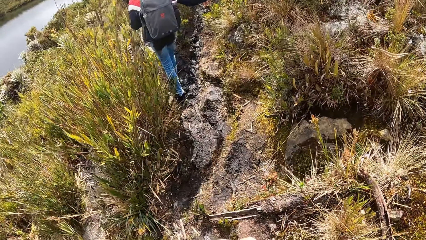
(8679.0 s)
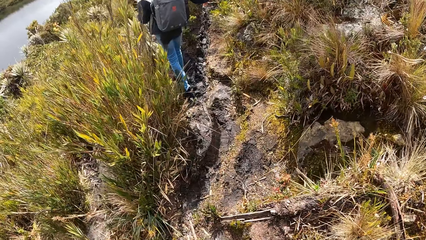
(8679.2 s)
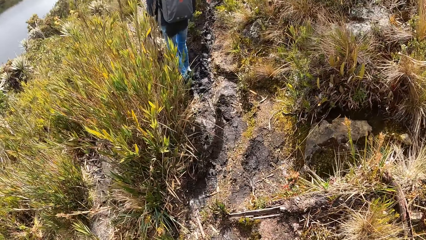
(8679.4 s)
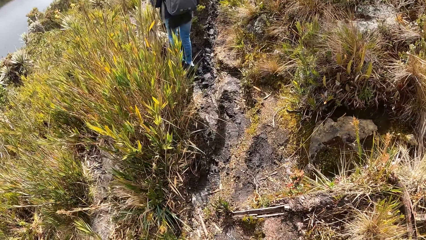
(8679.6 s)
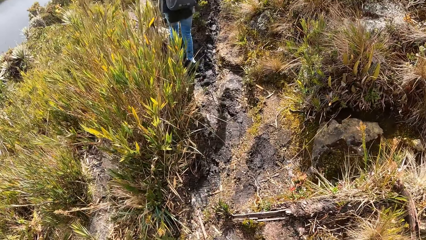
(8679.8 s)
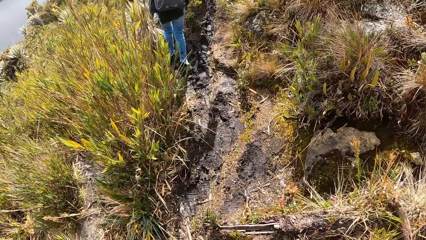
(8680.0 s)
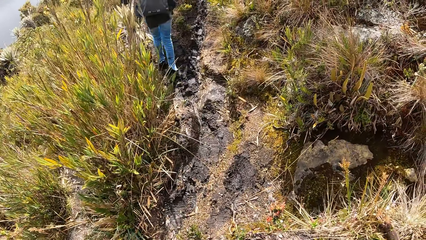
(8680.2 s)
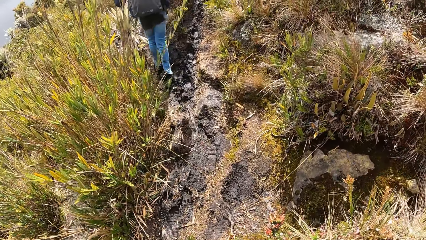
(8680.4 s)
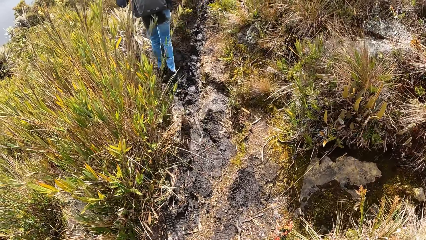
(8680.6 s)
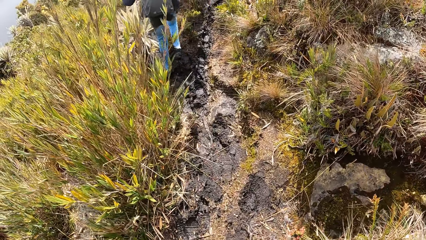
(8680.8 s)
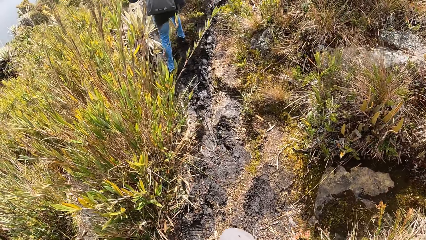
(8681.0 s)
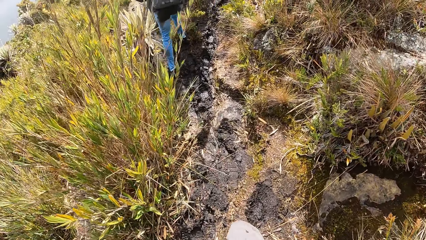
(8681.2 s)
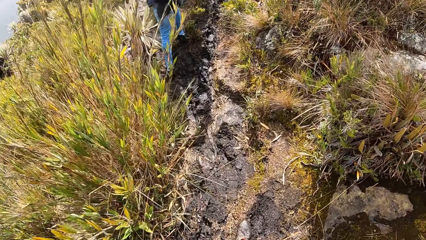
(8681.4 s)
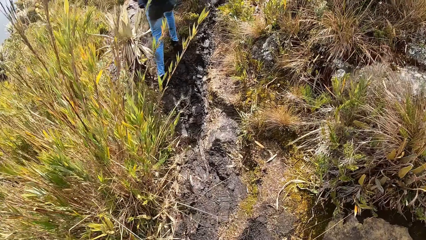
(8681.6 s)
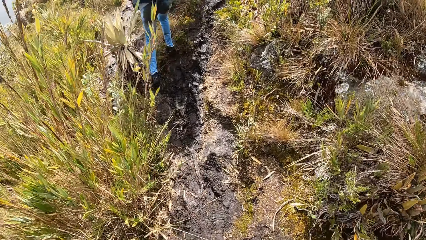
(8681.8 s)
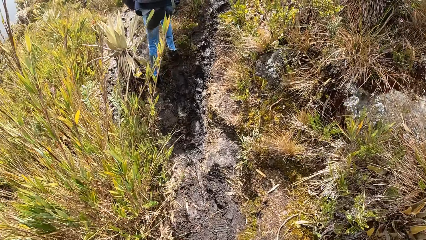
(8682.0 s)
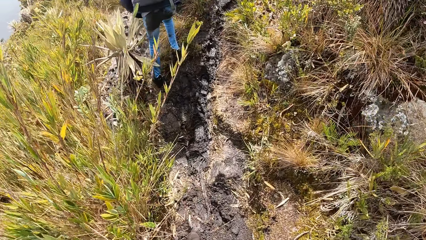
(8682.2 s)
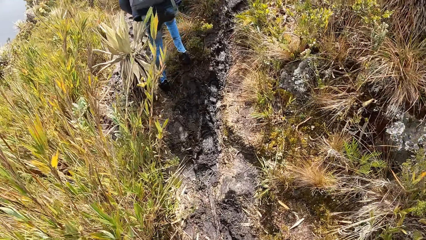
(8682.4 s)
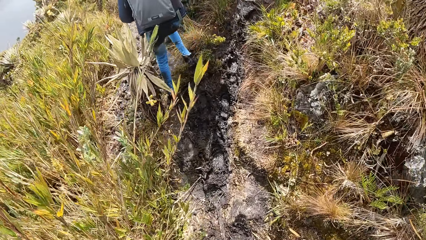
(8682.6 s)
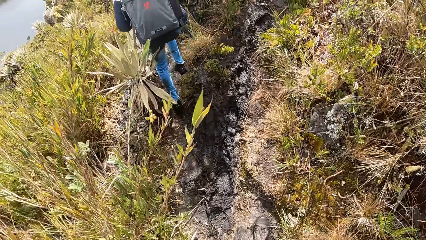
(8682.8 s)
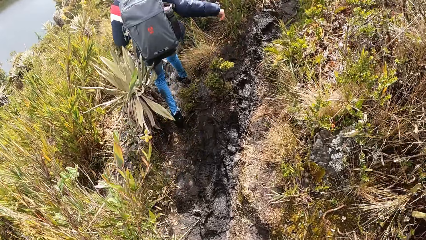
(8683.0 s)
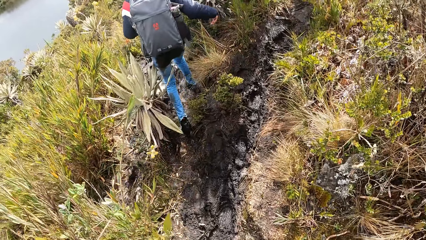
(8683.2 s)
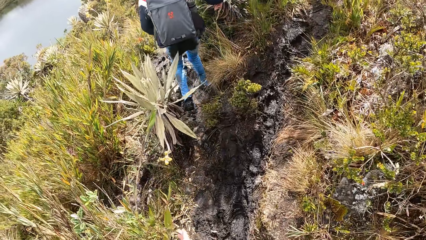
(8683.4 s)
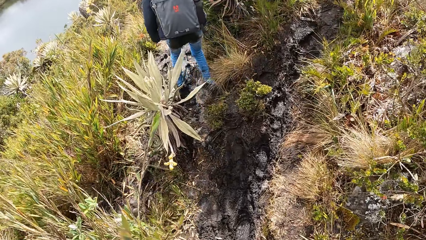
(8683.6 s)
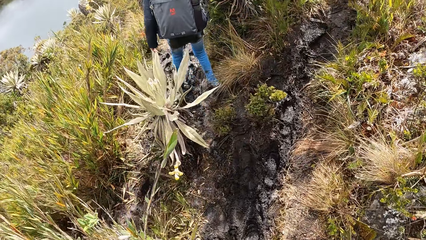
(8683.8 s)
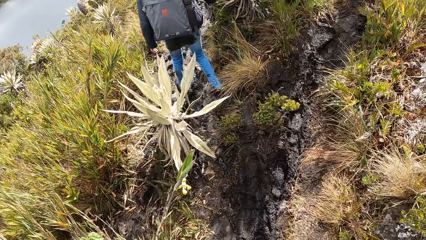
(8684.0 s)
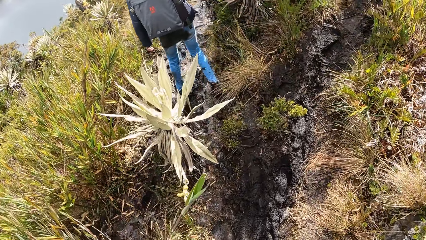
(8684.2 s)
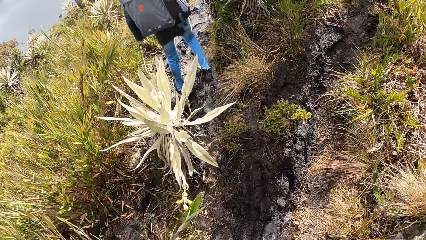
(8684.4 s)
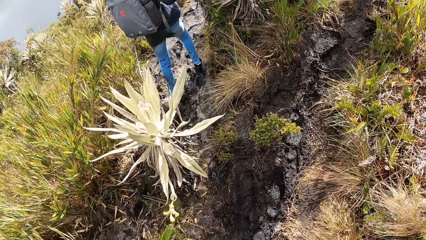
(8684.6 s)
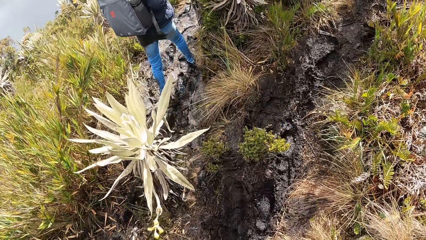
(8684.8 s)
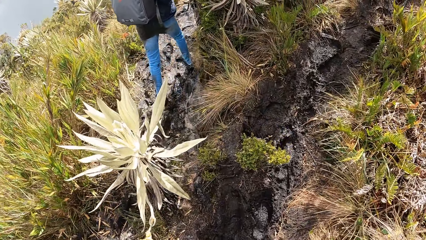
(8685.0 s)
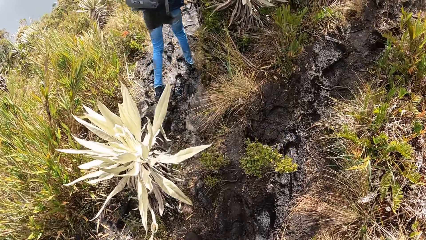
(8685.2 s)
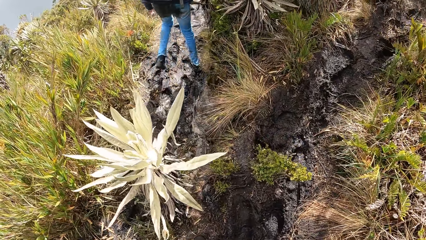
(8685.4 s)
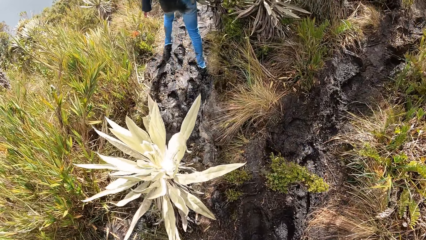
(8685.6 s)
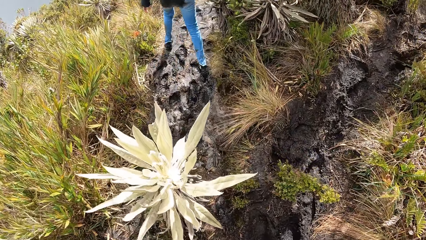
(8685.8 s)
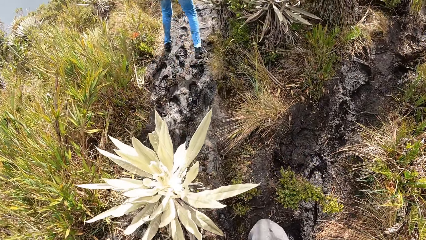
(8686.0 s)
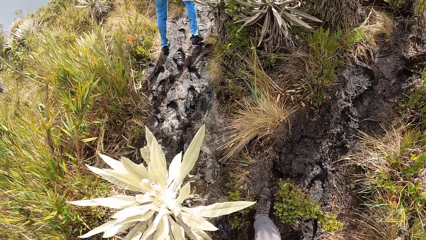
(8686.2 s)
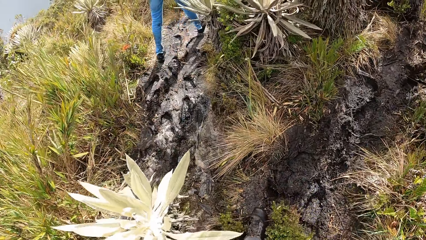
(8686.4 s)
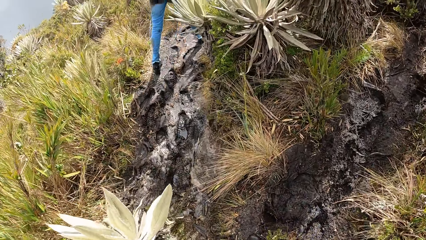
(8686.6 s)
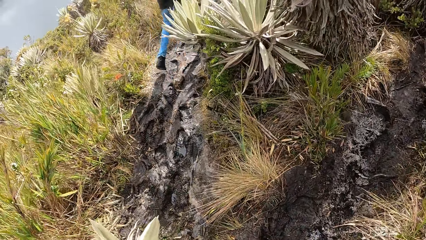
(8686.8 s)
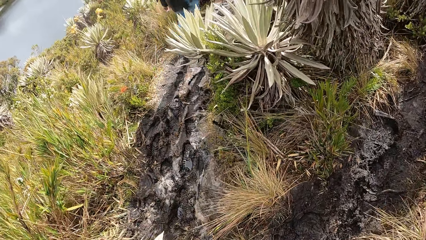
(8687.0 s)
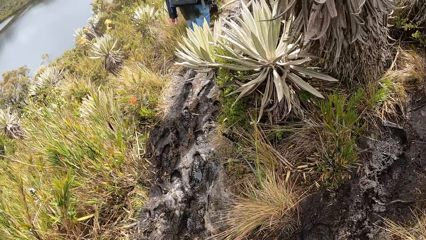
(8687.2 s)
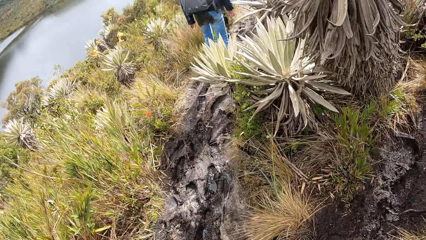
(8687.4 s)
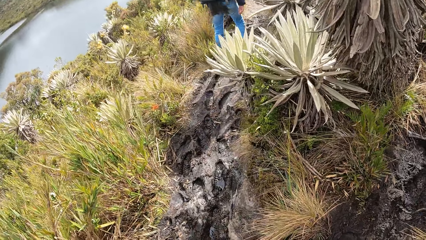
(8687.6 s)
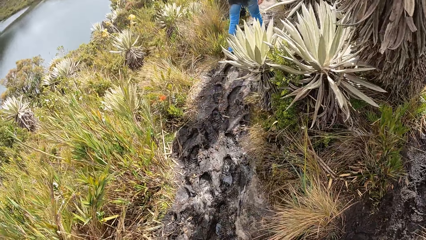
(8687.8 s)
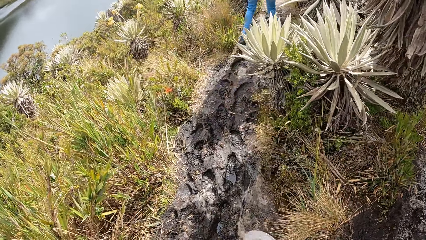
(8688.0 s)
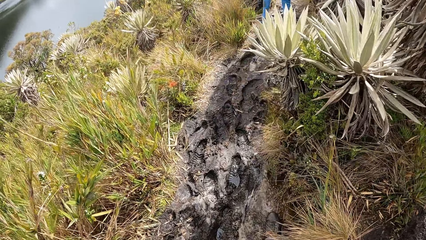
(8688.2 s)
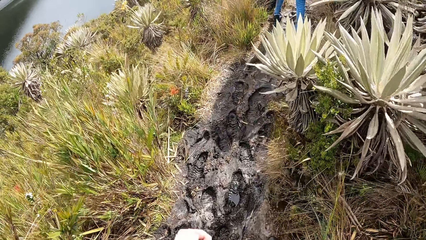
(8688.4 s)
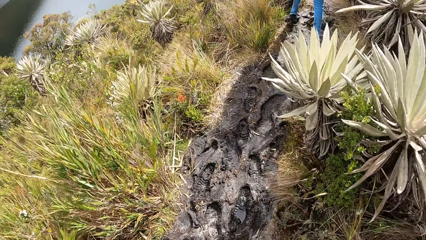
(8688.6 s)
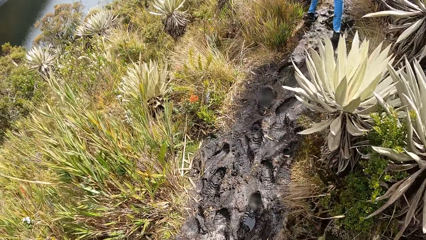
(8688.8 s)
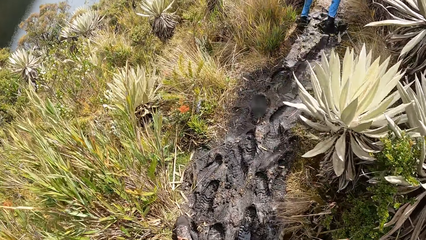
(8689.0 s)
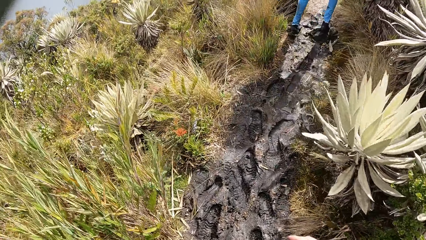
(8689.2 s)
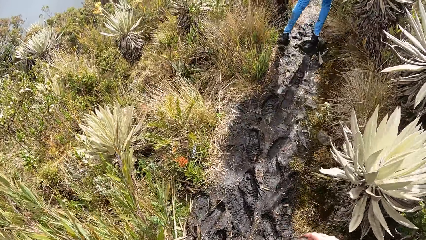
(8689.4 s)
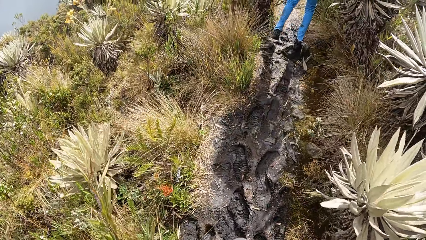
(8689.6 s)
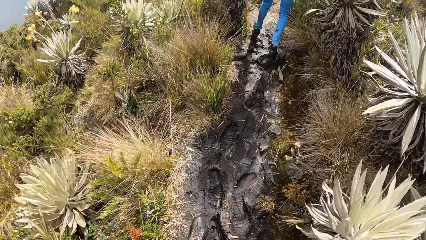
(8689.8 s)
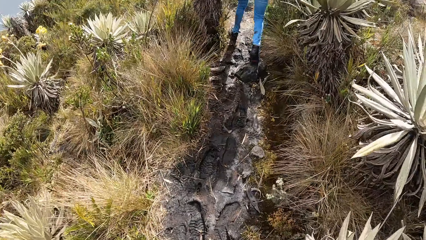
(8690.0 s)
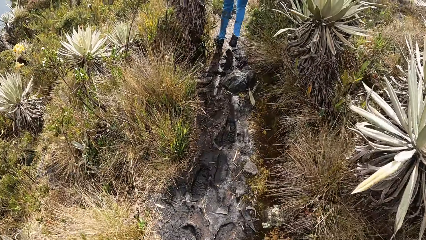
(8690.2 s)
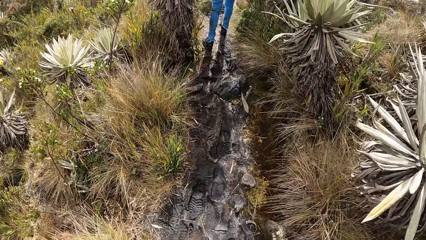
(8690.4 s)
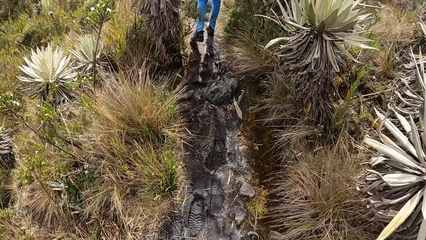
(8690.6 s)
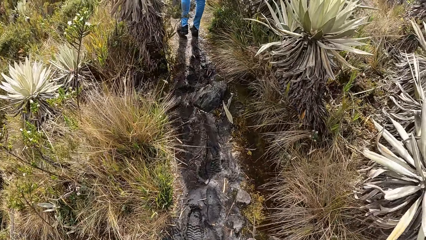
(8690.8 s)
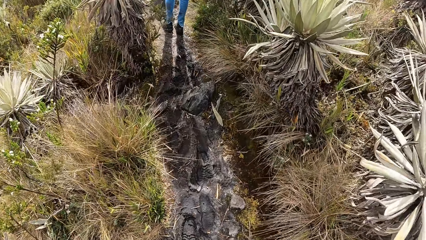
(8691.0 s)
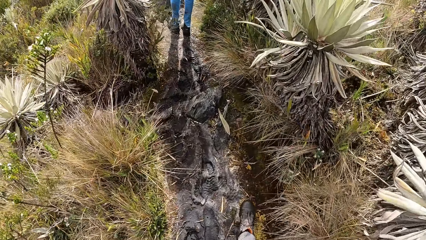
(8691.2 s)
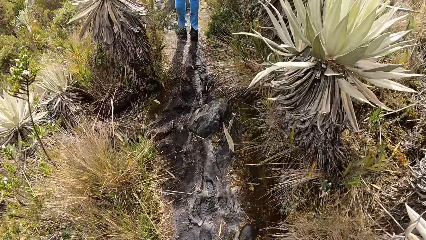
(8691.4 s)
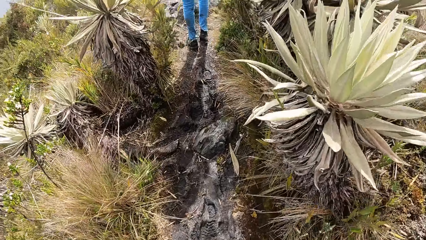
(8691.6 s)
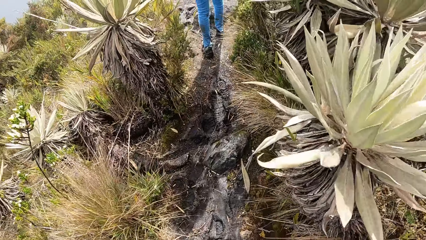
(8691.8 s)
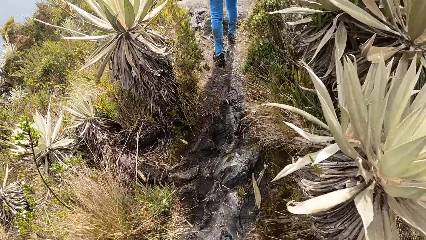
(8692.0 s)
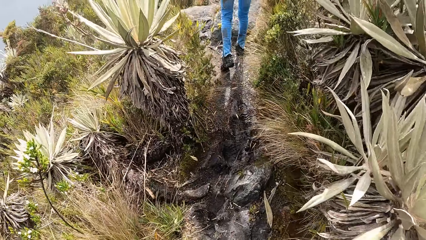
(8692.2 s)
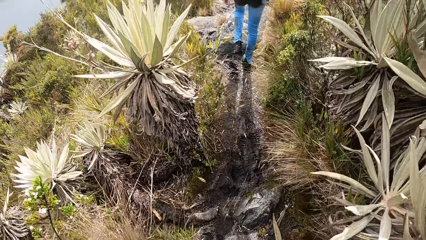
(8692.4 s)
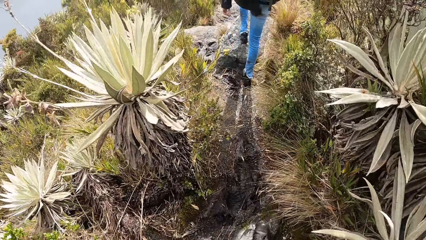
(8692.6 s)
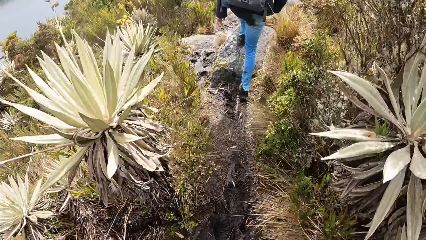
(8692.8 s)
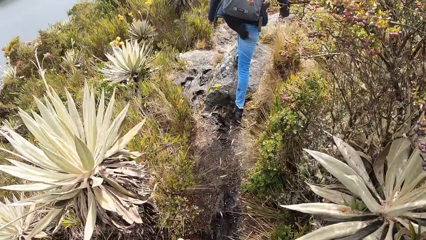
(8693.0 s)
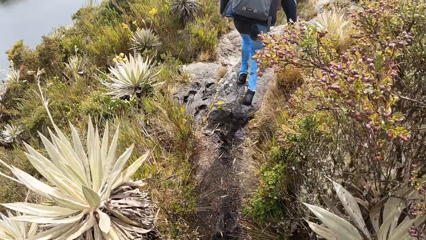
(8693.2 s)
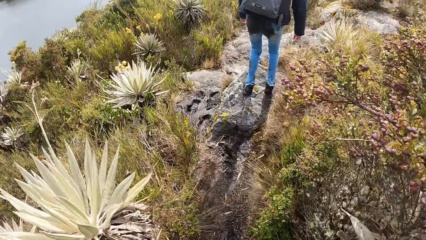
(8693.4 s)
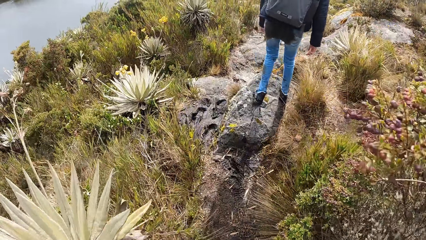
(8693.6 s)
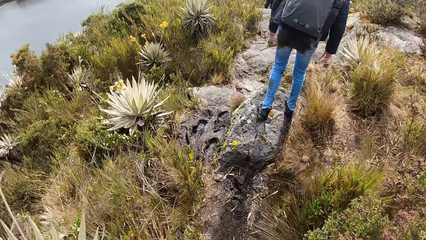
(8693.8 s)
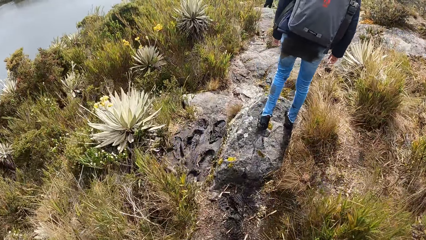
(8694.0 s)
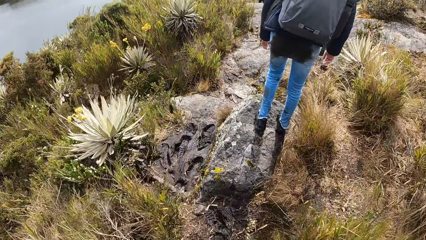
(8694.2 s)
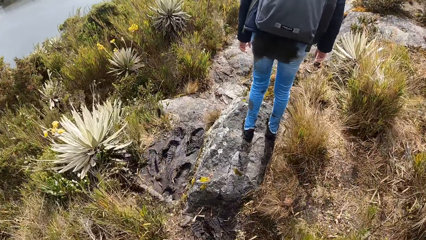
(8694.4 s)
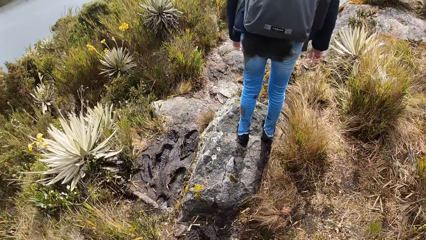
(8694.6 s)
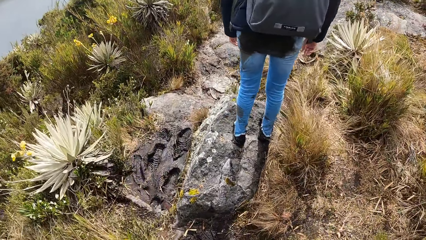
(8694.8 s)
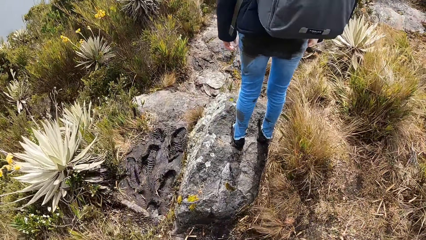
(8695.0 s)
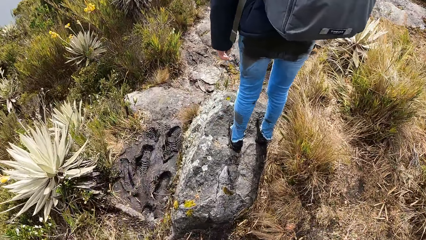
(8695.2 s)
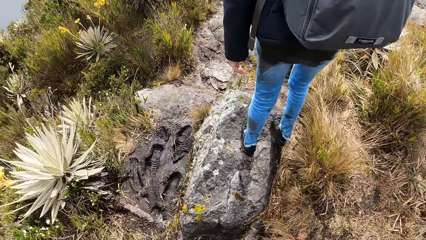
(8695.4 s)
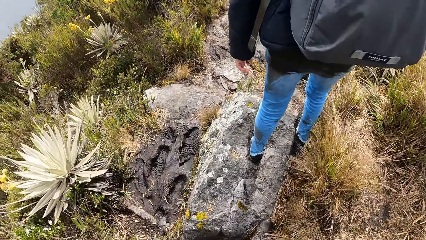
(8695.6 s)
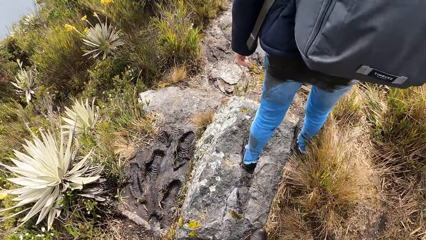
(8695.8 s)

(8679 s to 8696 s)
The camera wearer lifts a hand. They walk around.
